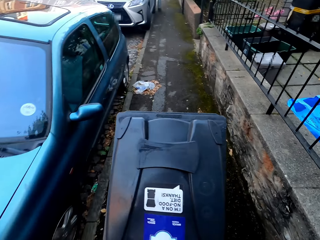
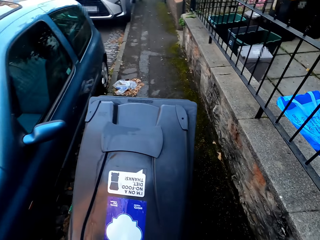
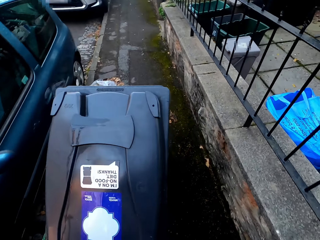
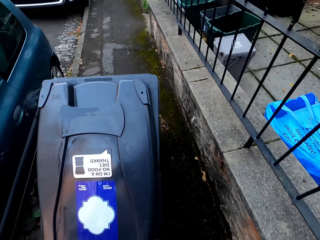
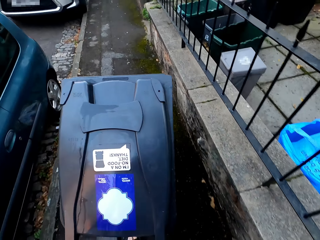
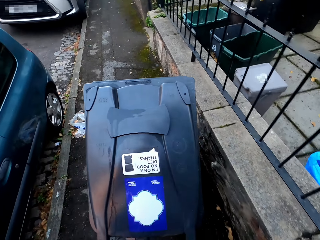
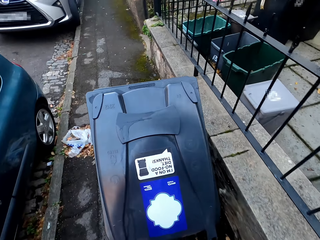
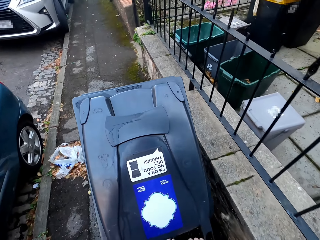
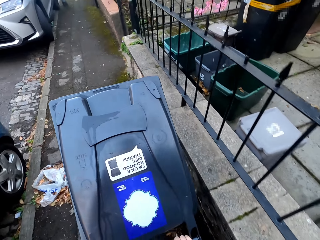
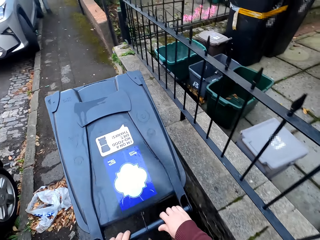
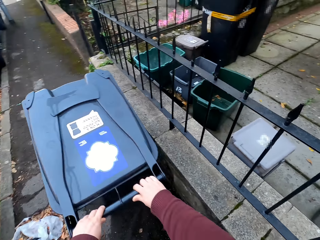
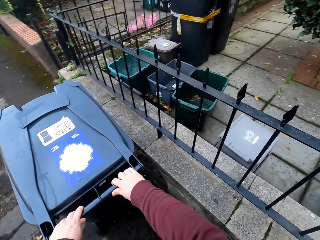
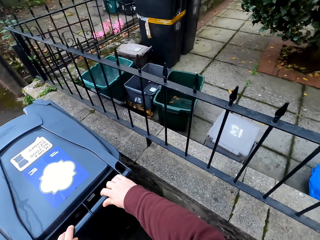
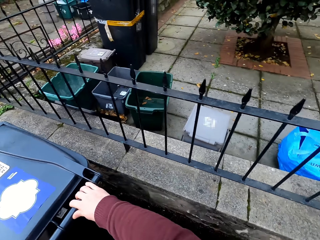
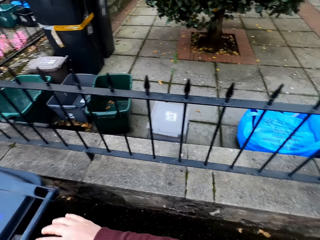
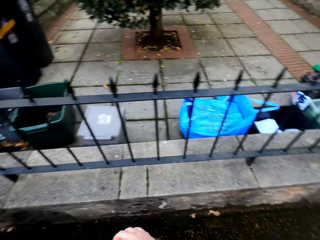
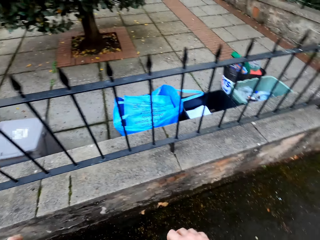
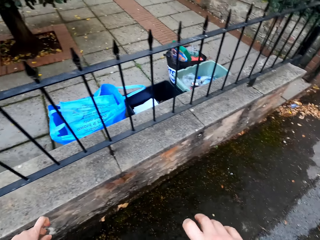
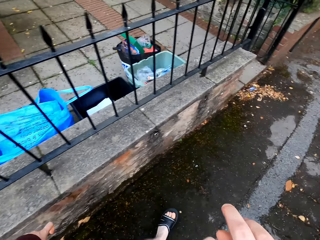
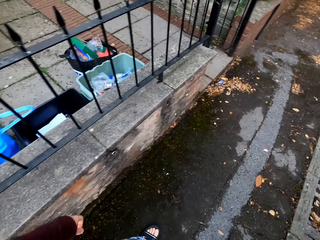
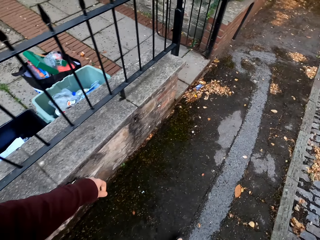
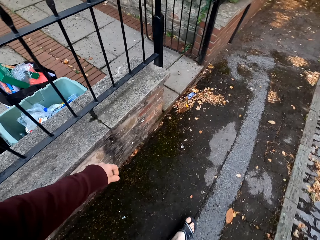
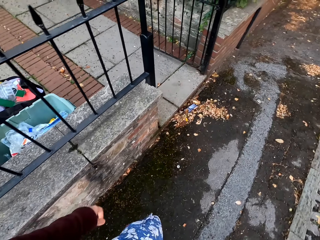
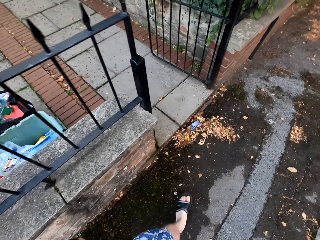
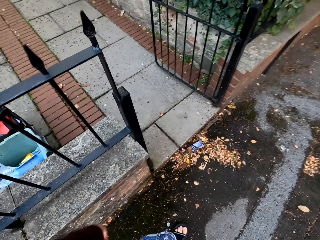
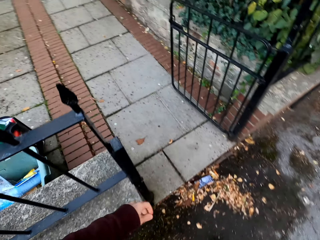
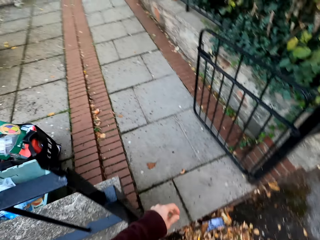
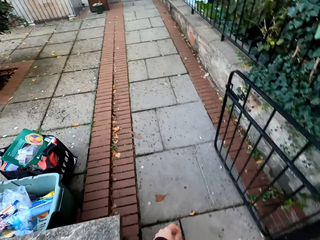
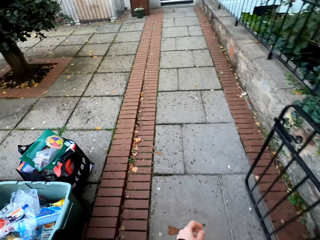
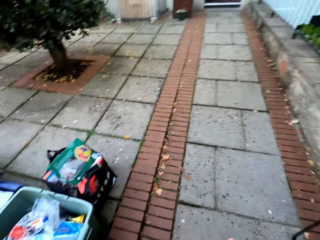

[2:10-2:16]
The camera wearer walks around the compound. They walk back to the compound.

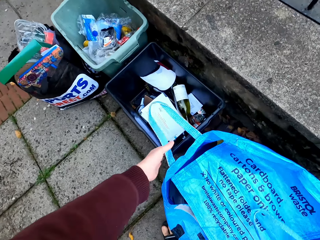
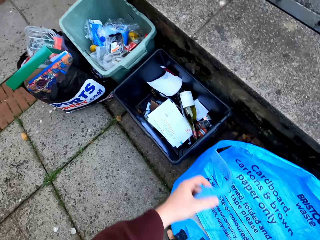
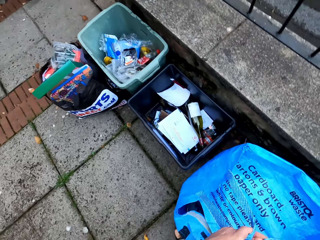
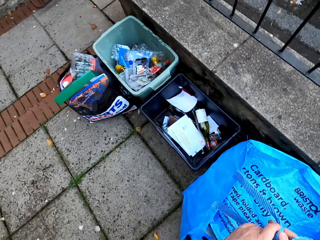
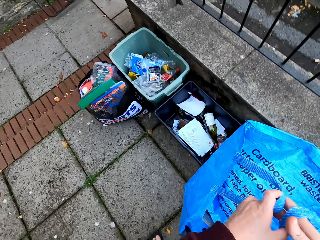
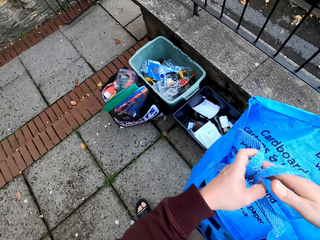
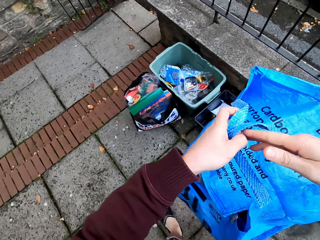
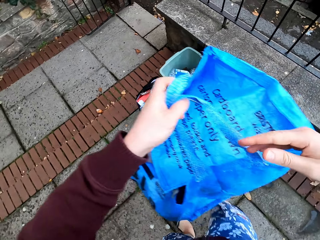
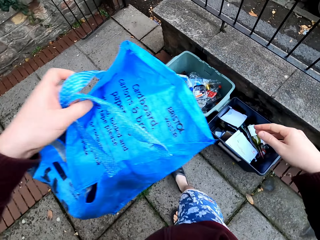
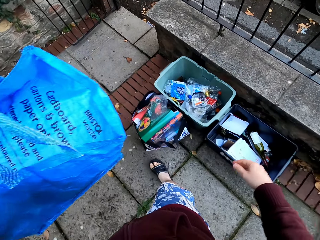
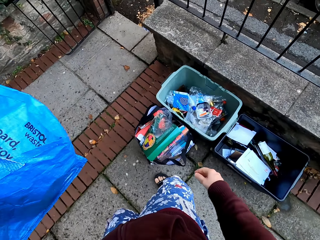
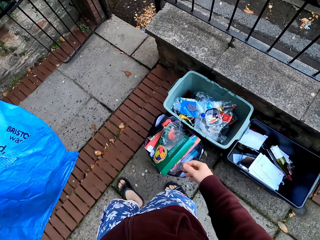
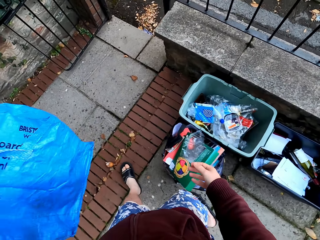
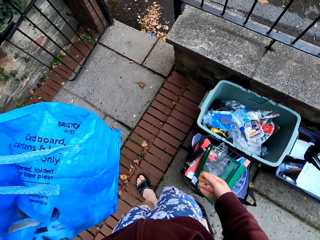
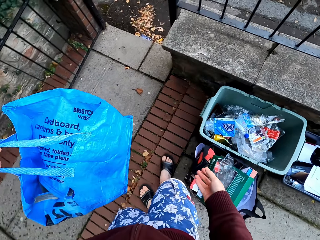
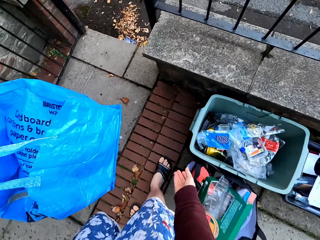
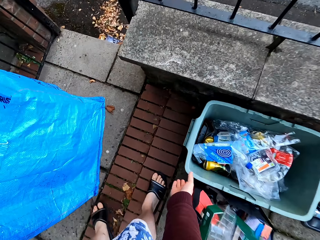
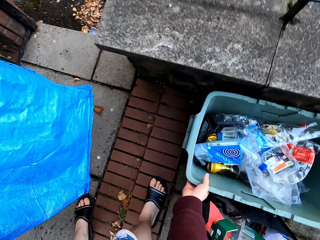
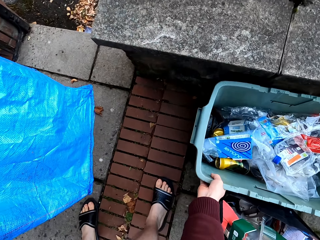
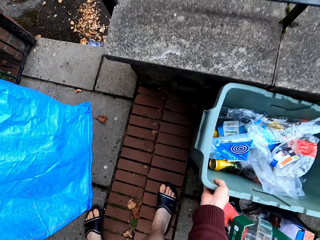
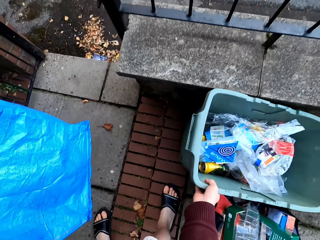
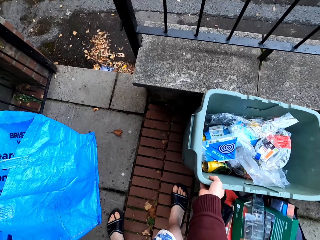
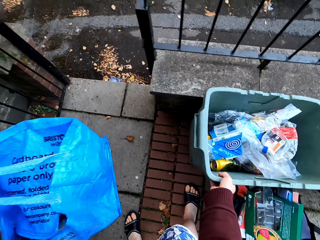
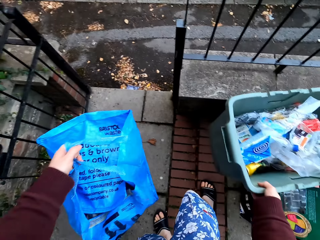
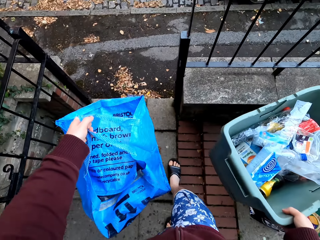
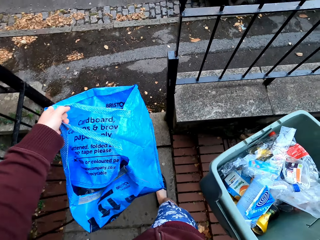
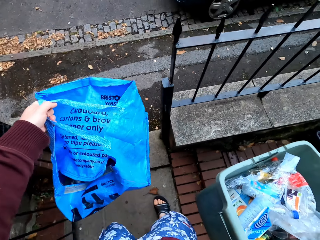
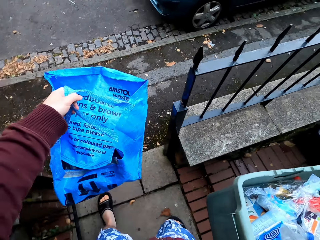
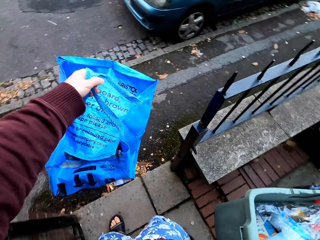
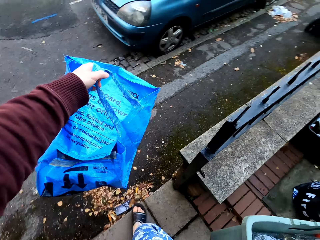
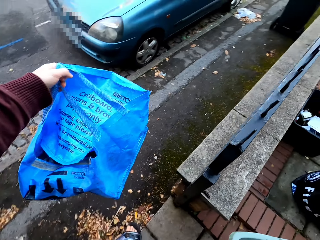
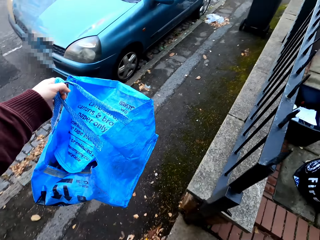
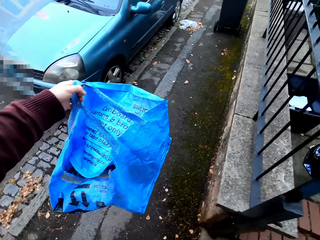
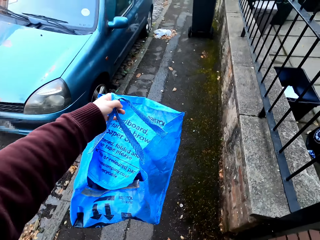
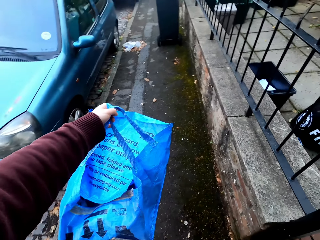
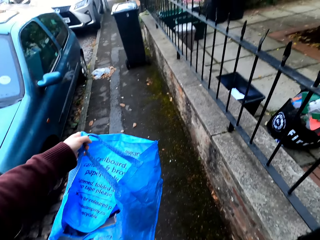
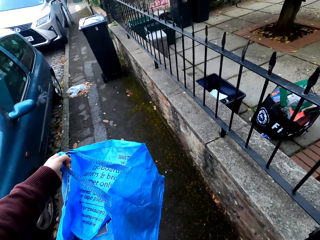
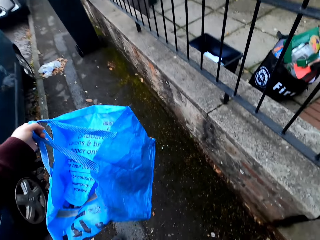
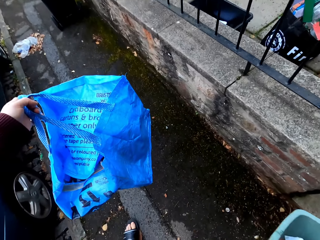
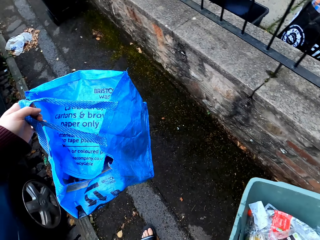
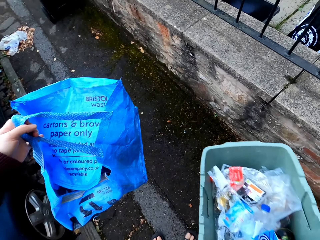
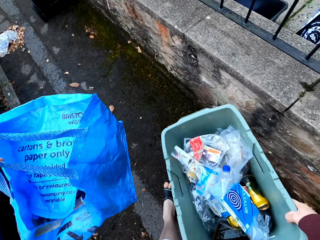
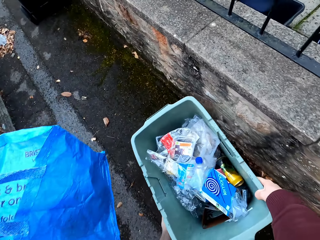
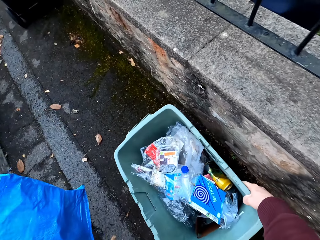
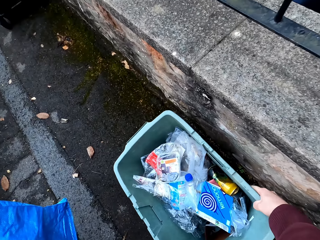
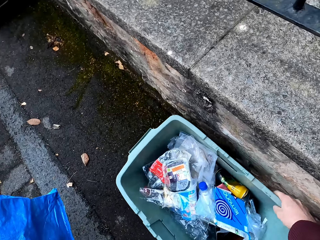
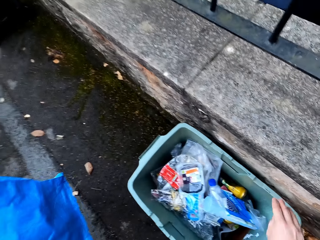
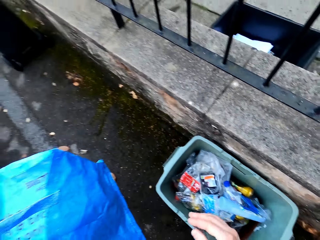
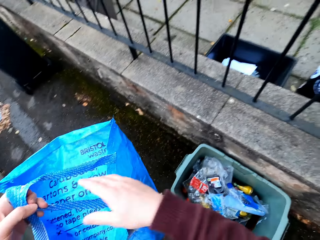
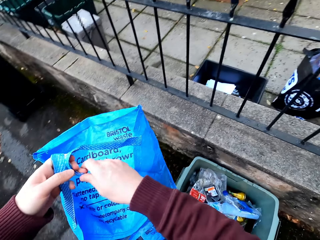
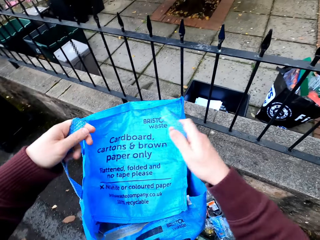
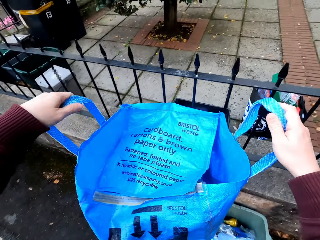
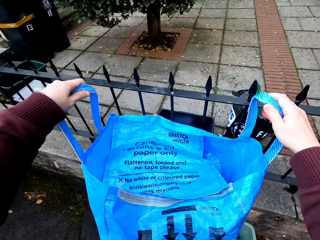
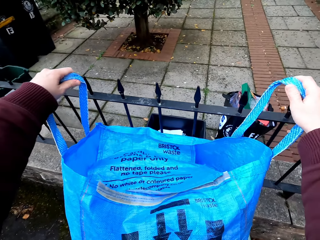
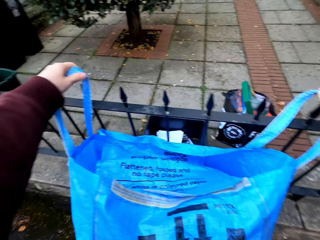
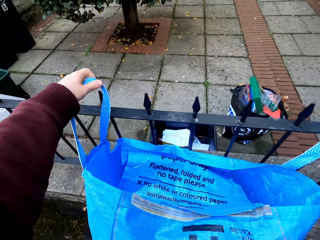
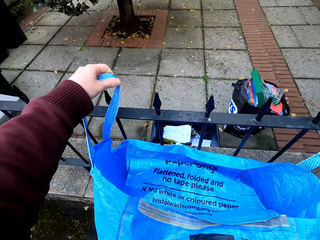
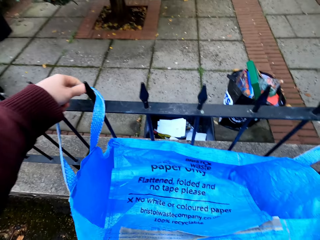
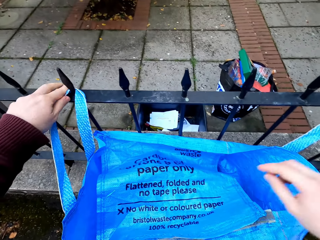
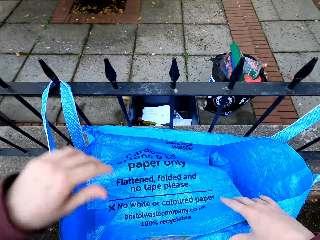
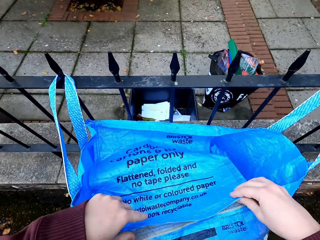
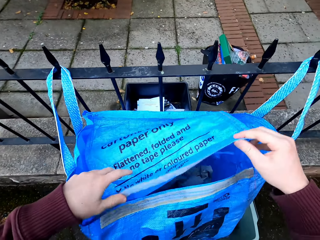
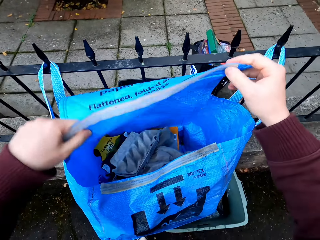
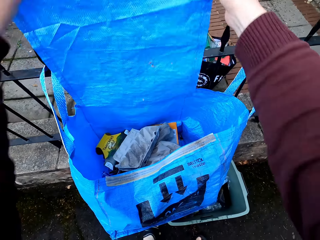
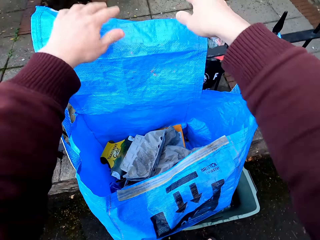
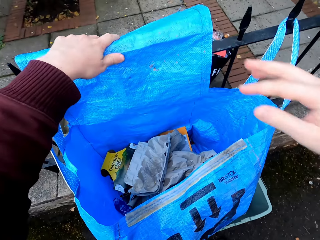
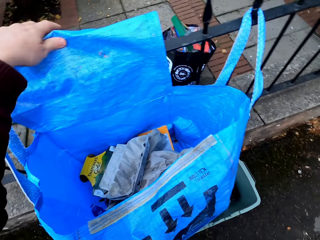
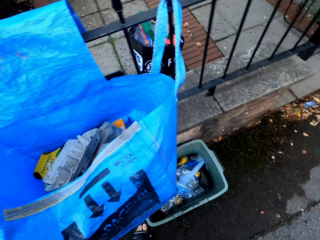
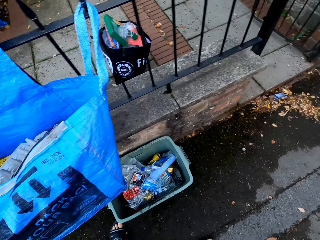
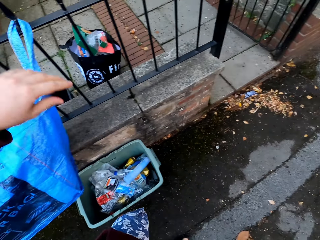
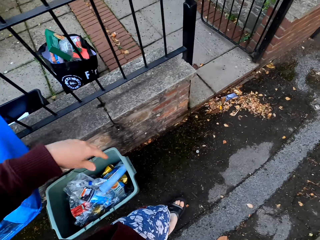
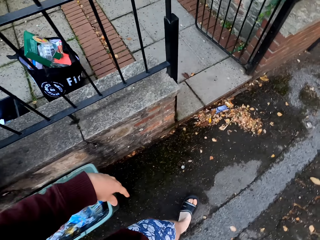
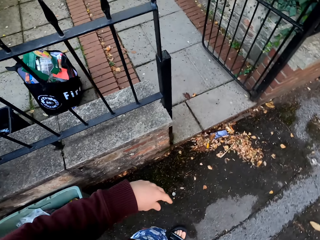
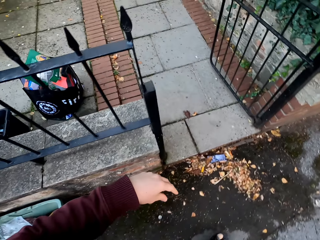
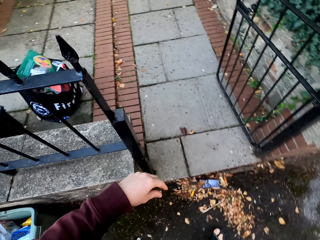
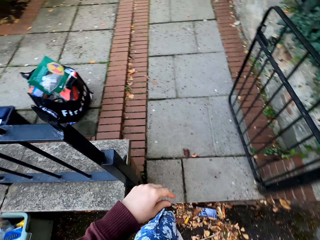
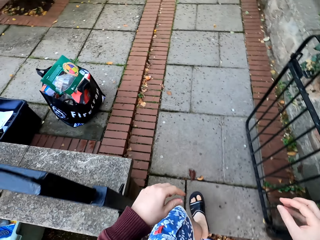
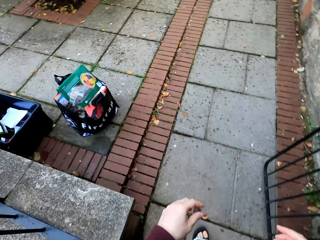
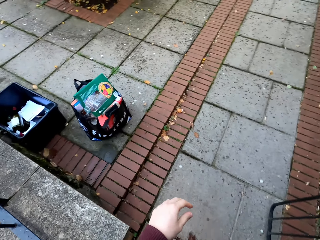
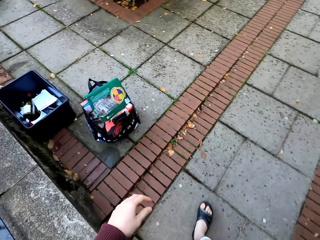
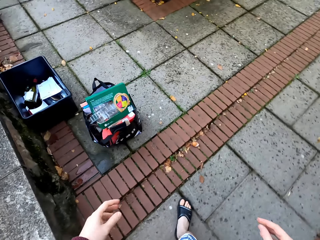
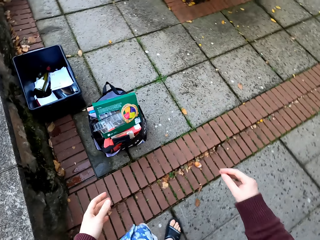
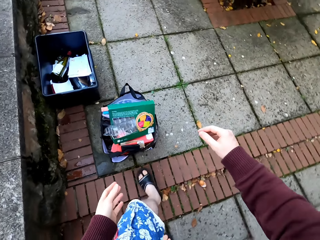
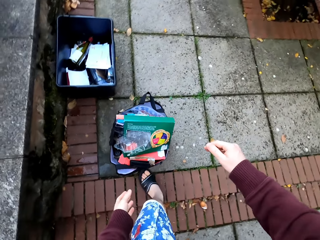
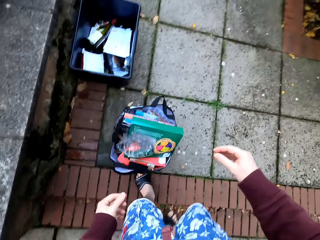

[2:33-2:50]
The camera wearer picks up a bag. They pick up another dustbin. They walk around the compound. They walk out of the compound. They put the dustbin down. They hang the bag on the fence. They open the bag. They walk around the compound. They walk back.
